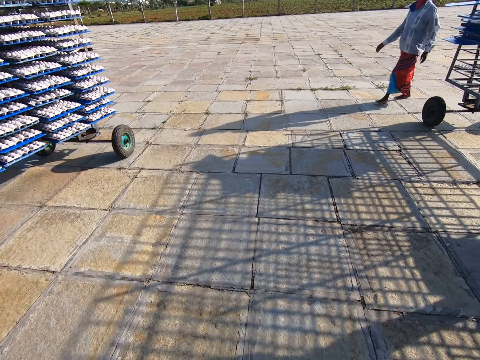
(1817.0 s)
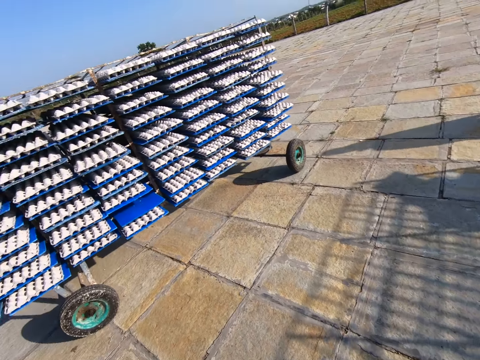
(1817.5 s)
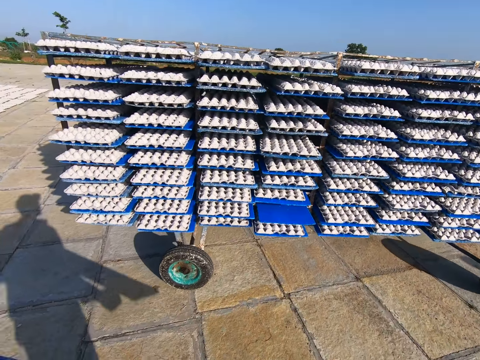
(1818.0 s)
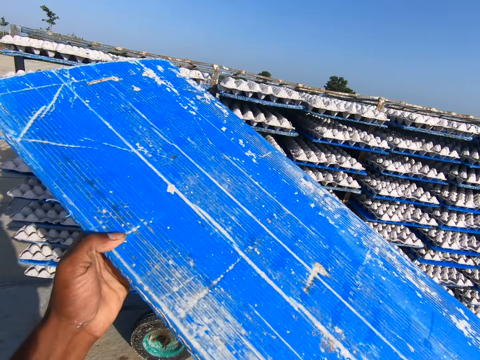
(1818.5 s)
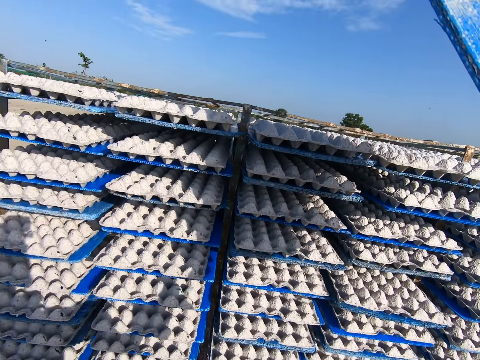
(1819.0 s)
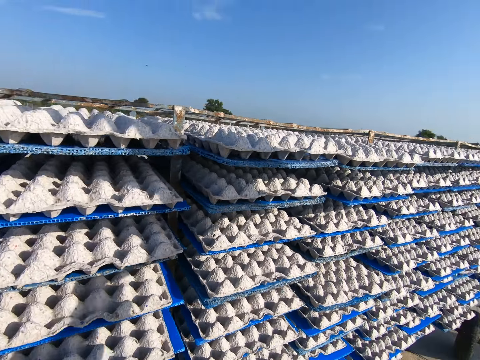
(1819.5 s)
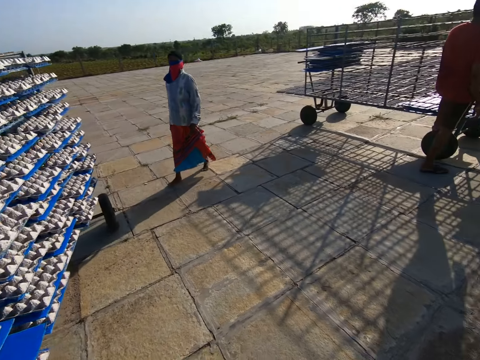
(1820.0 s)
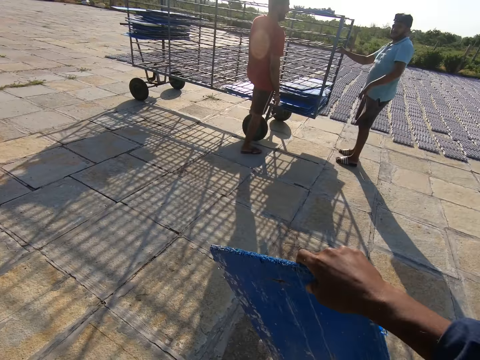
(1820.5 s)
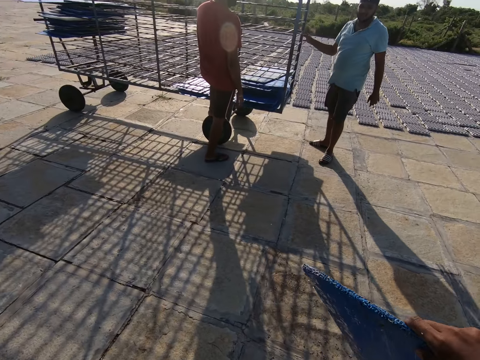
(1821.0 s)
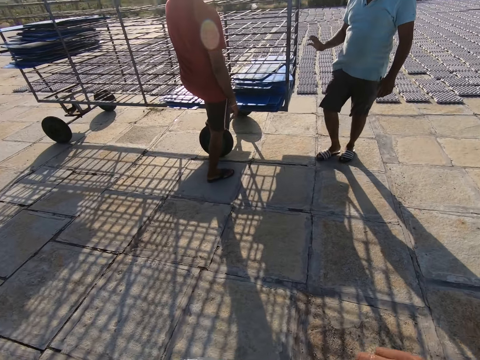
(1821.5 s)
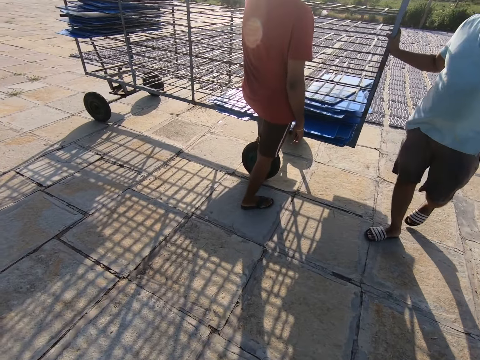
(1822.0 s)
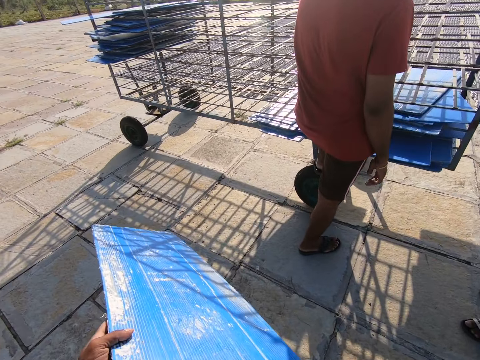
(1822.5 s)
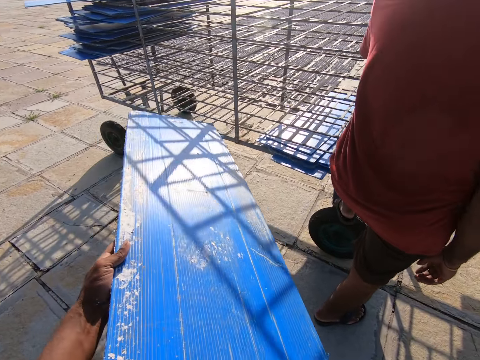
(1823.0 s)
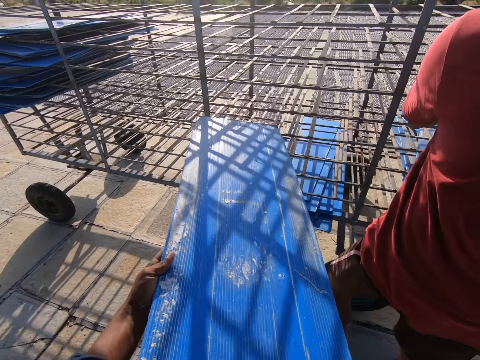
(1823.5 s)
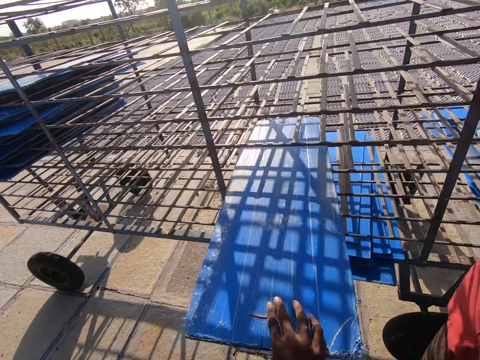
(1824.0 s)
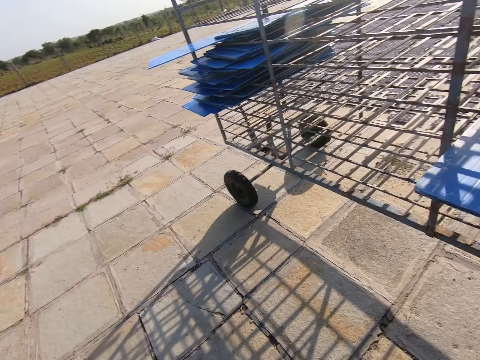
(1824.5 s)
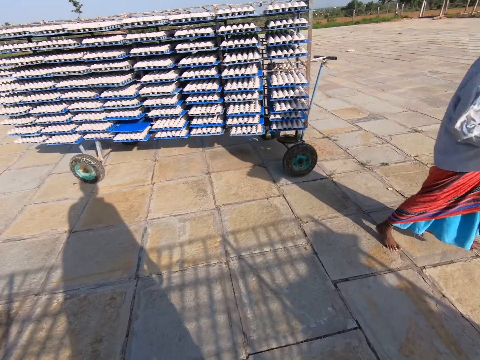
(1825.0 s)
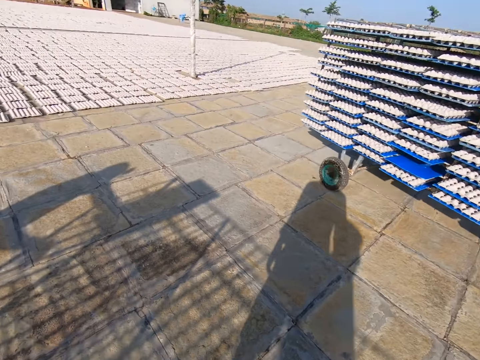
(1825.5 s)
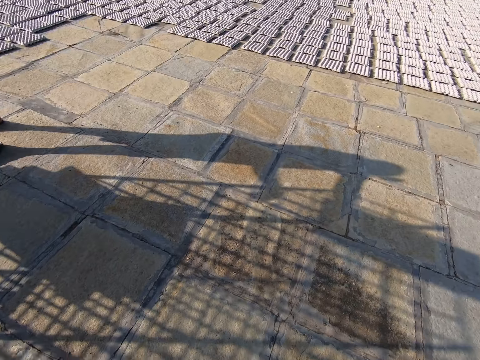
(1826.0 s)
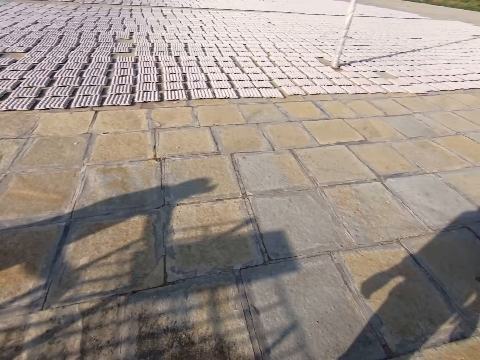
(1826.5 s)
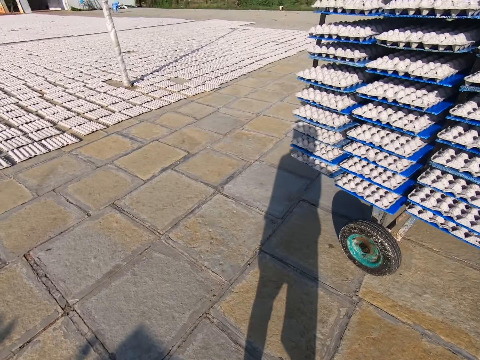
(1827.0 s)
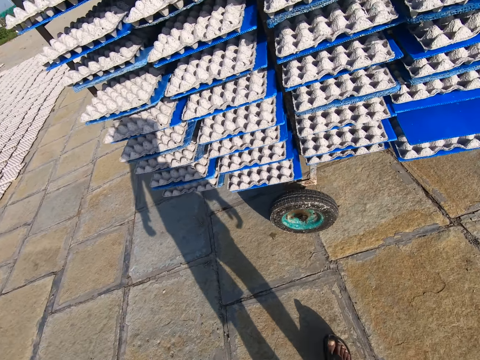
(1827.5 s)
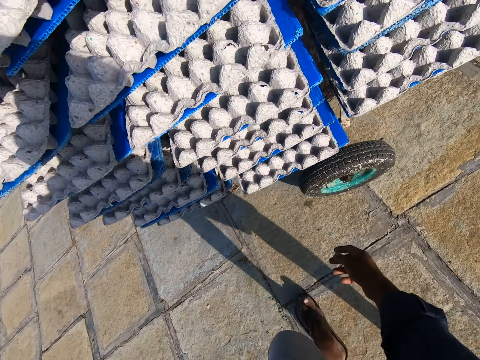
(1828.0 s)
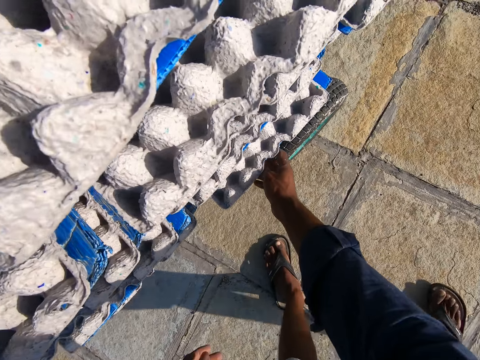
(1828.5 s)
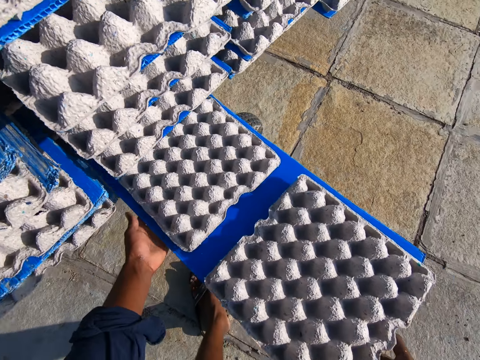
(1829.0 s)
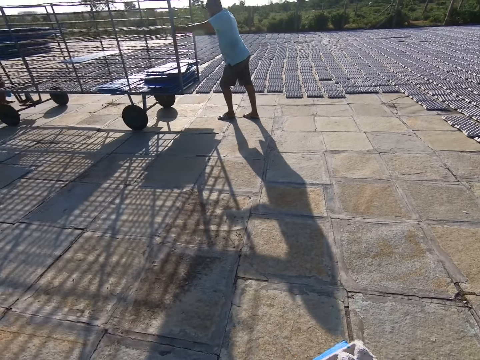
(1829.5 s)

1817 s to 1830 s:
The woman walks towards the rack. The camera wearer lifts the board. He walks towards the rack. Another person walks around. The camera wearer slides the plastic board on the pile of plastic boards with his hands. He removes his left hand from the plastic board. He slides the plastic board on the pile of plastic boards with his right hand. The woman walks away from the rack. The camera wearer walks towards the rack. He pulls a plastic board of egg trays from the rack with his right hand. He places his left hand on the plastic board of egg trays.

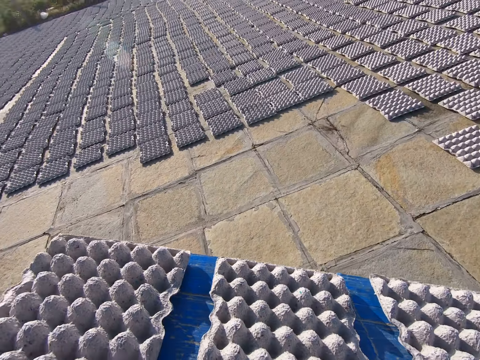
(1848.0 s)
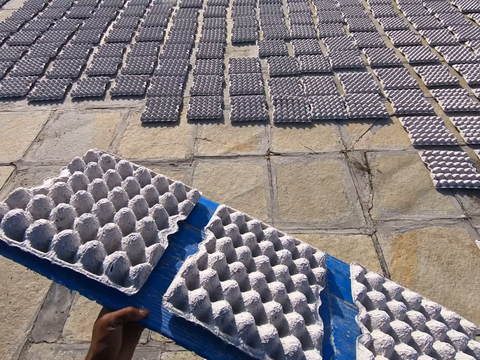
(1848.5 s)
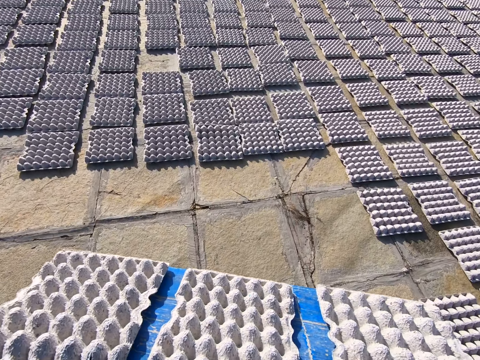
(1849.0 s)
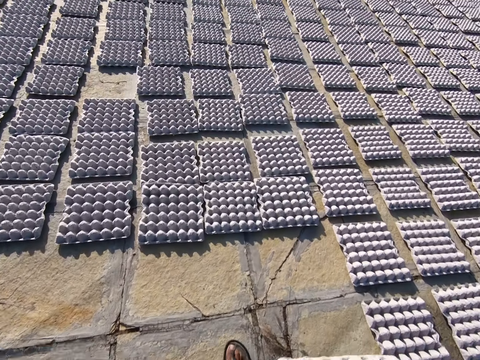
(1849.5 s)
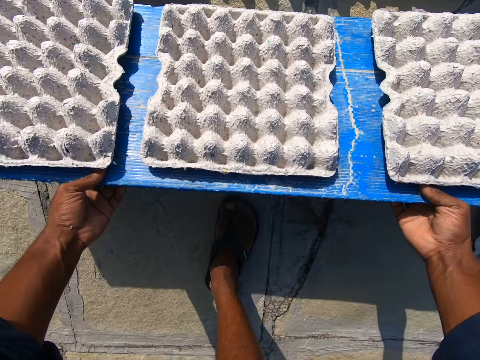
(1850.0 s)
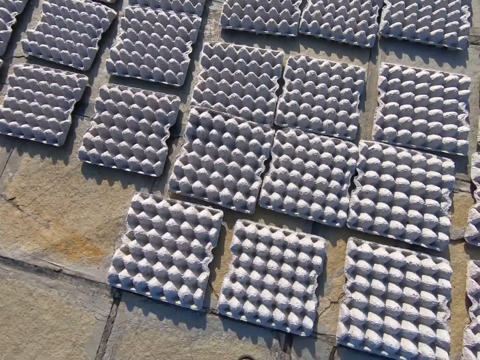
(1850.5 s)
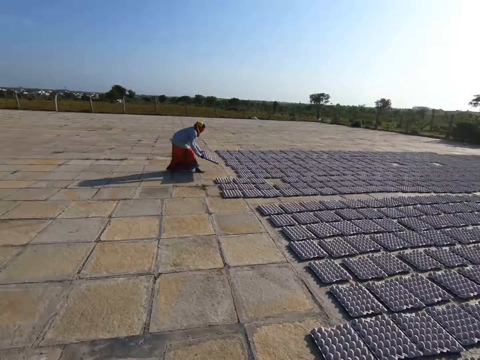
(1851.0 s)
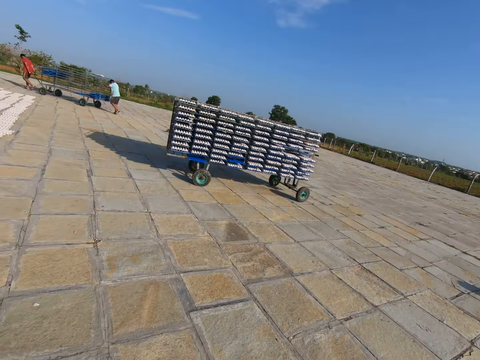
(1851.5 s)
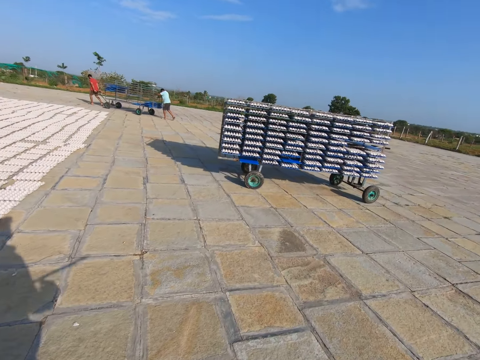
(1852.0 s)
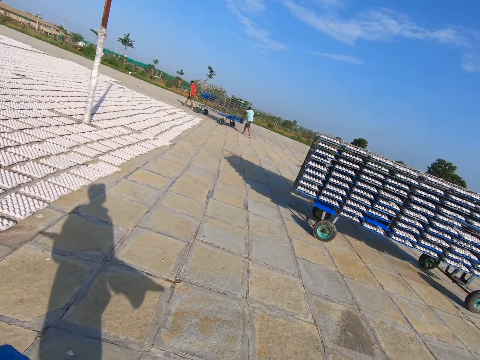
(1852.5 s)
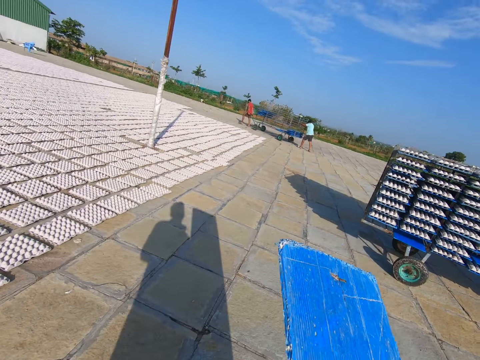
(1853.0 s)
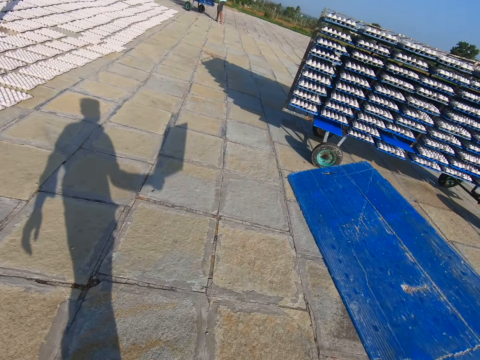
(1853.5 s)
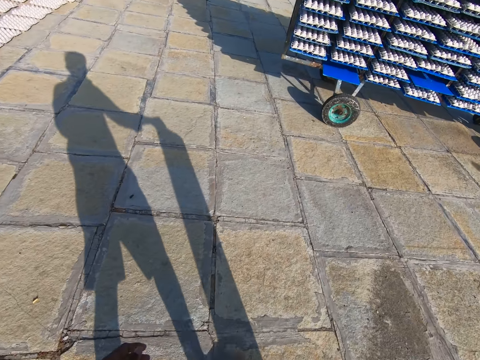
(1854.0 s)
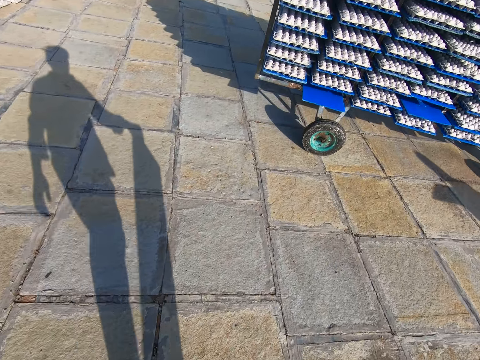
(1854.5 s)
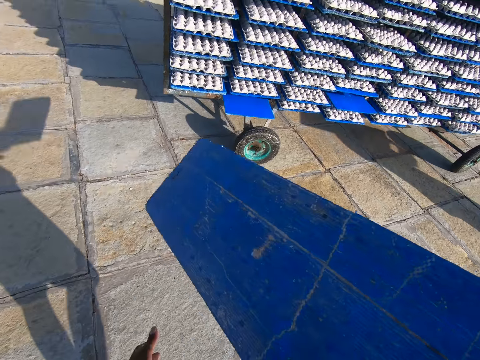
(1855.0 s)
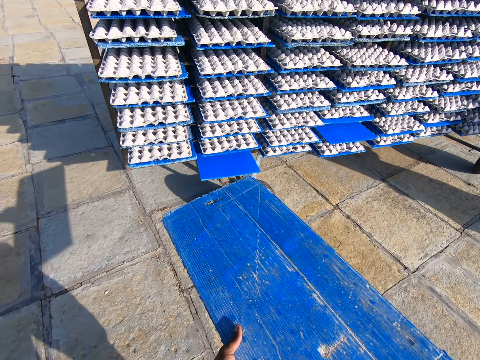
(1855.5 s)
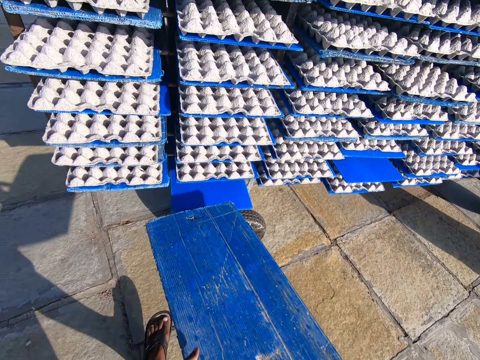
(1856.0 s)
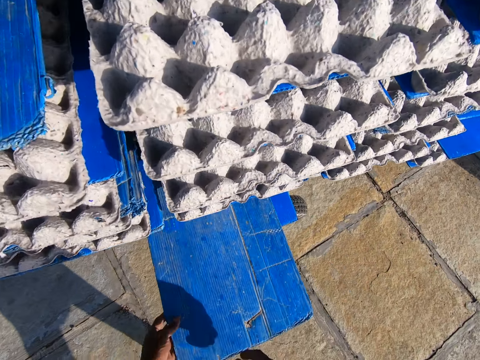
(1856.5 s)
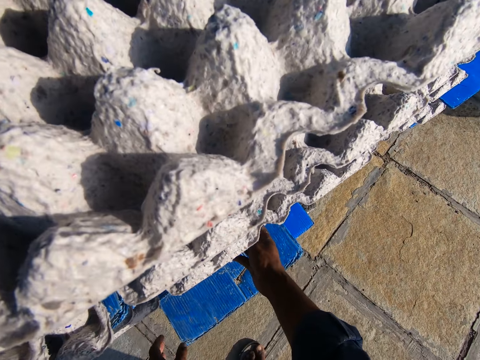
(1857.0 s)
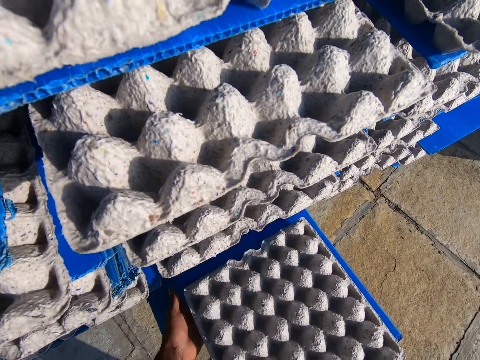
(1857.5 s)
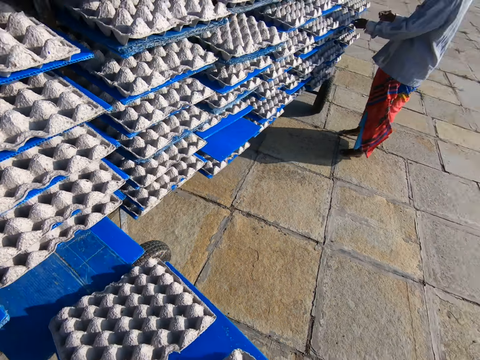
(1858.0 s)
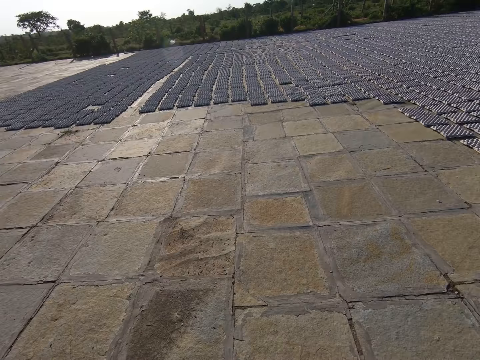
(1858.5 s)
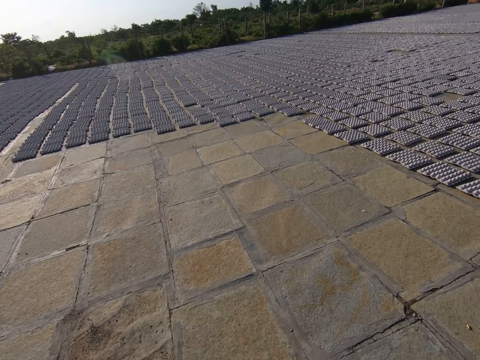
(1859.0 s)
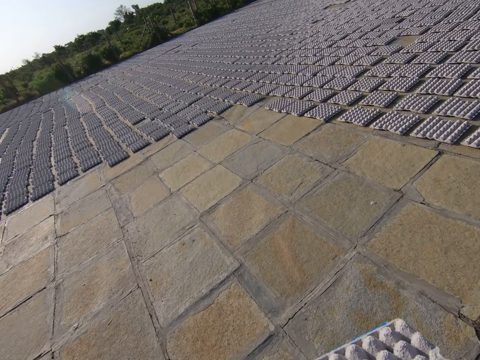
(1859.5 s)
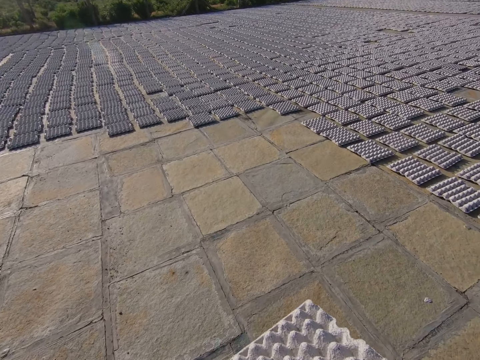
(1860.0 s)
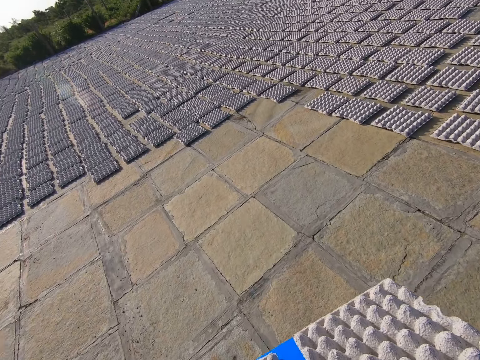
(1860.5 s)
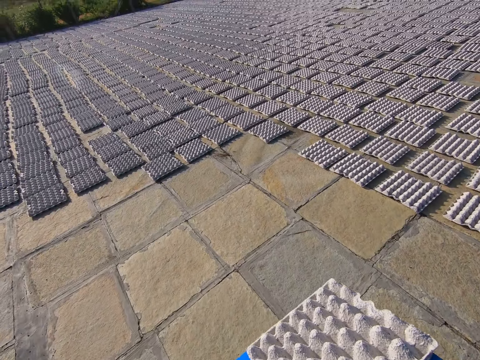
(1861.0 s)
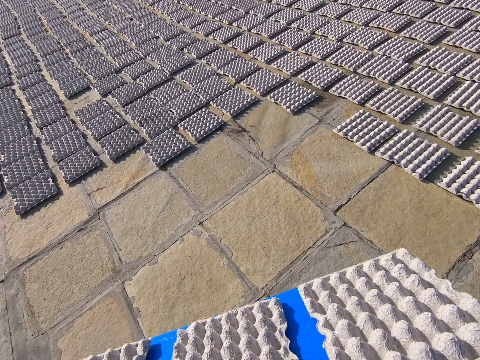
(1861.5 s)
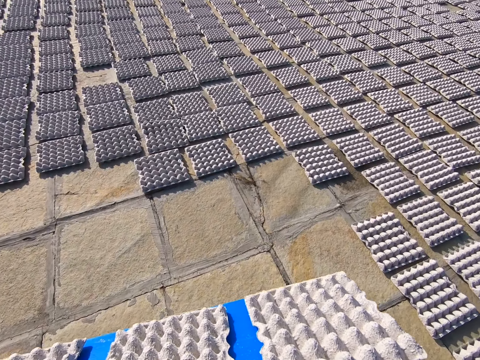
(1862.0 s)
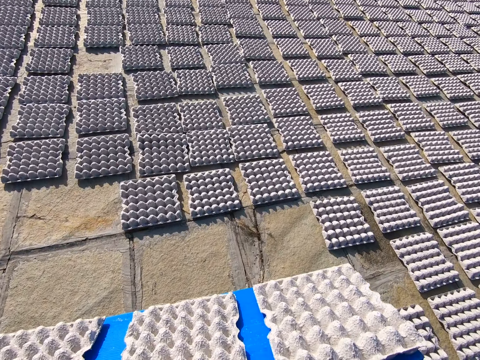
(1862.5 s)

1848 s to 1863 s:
The camera wearer rests the plastic board of egg trays on the ground with his hands. He drops the egg trays on the plastic board on the ground with his hands. A person puts egg trays on the ground. The camera wearer walks towards the rack. He places his left hand on the plastic board. He slides the plastic board on the plastic board on the rack with his hands. He pulls a plastic board of egg trays from the rack with his right hand. He places his left hand on the plastic board of egg trays. He walks away from the rack.
